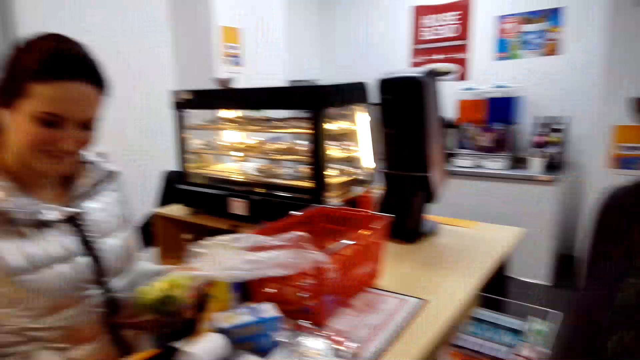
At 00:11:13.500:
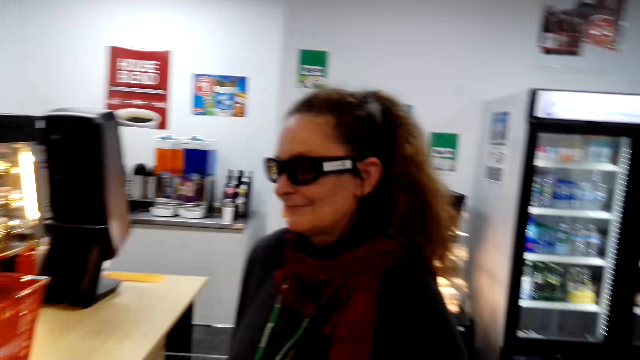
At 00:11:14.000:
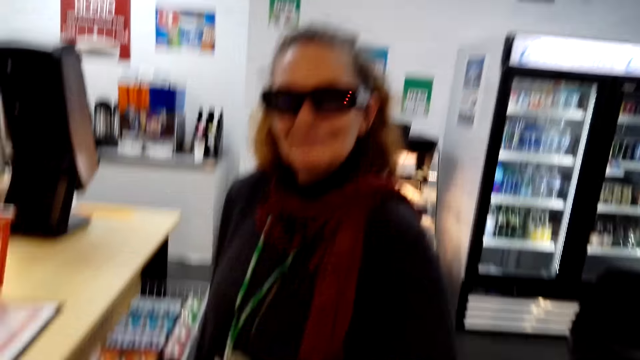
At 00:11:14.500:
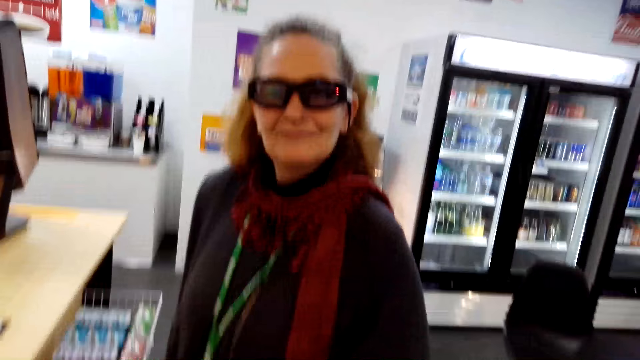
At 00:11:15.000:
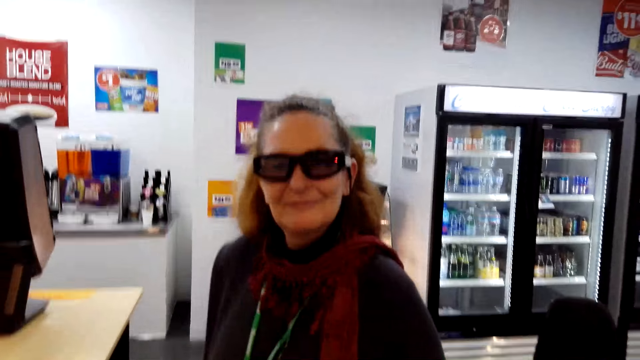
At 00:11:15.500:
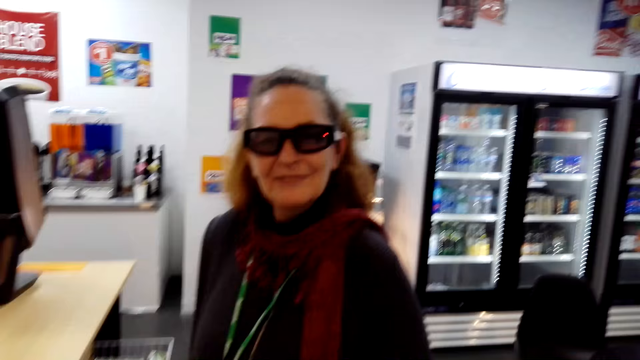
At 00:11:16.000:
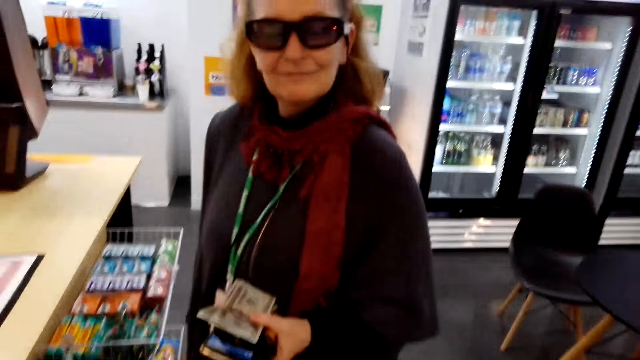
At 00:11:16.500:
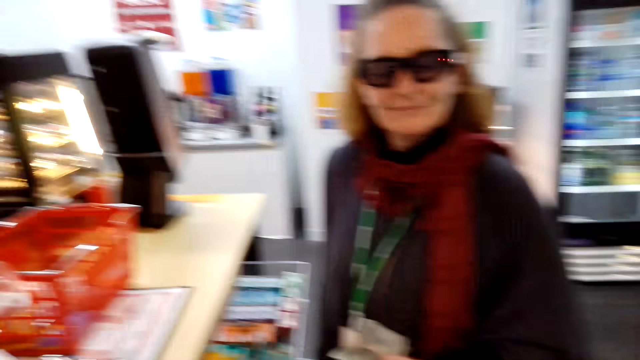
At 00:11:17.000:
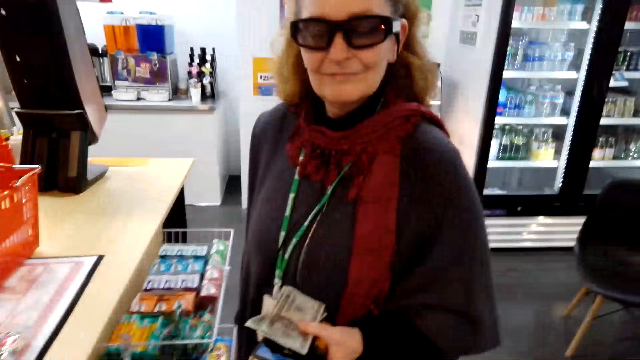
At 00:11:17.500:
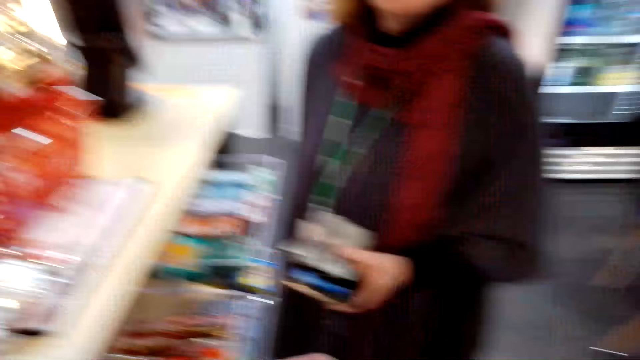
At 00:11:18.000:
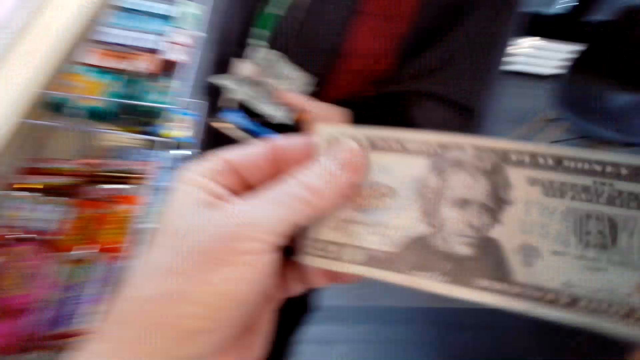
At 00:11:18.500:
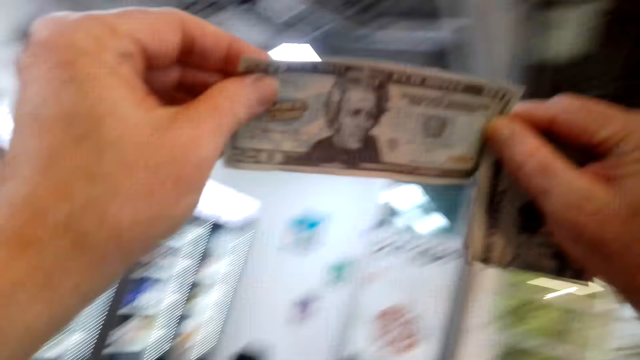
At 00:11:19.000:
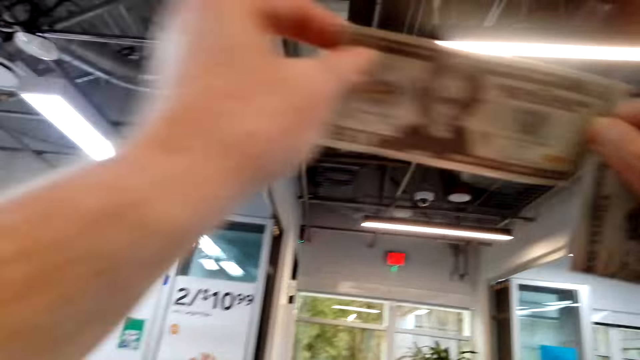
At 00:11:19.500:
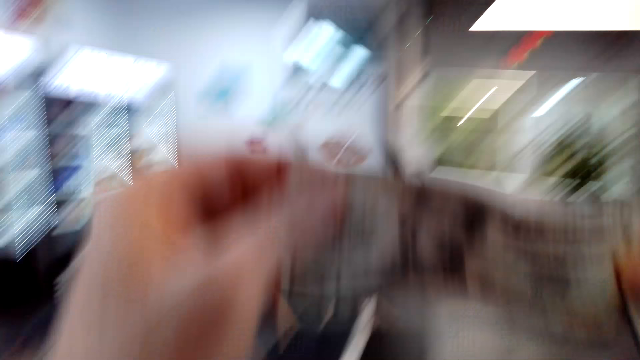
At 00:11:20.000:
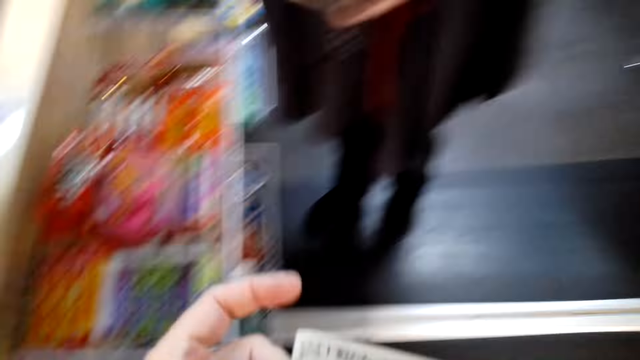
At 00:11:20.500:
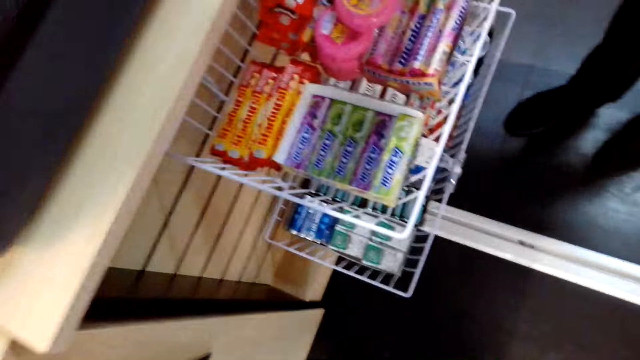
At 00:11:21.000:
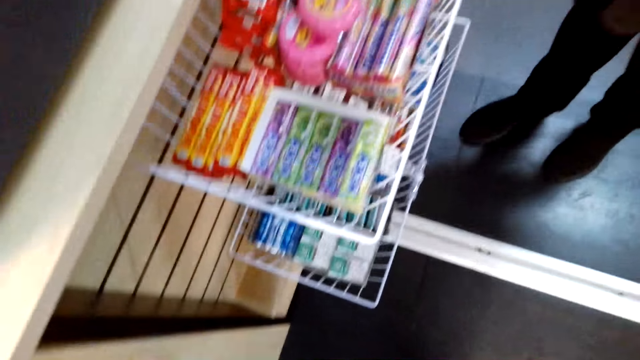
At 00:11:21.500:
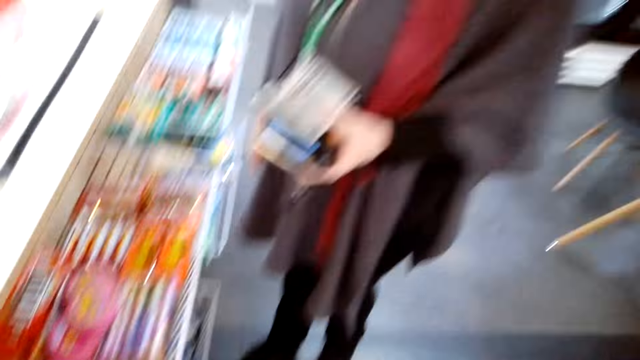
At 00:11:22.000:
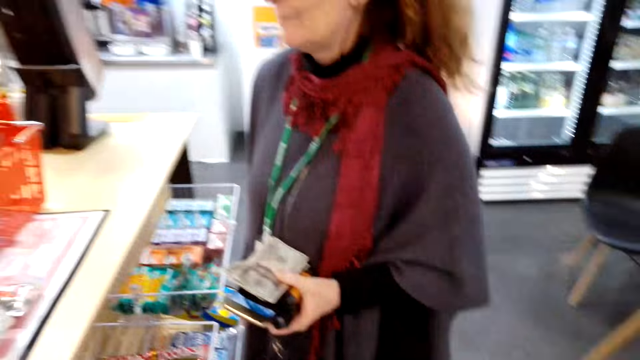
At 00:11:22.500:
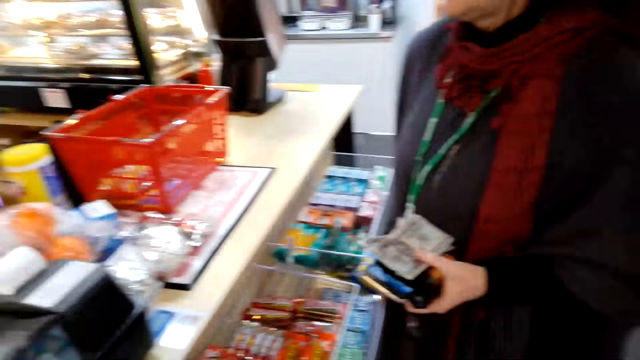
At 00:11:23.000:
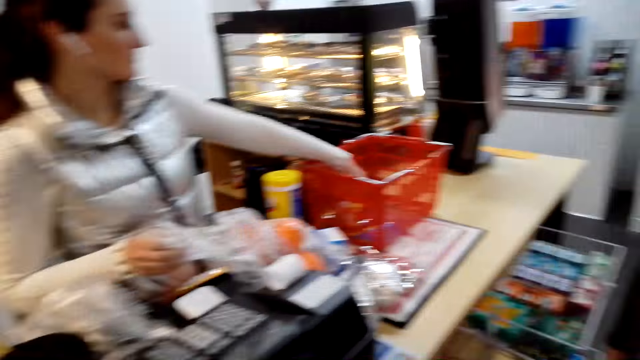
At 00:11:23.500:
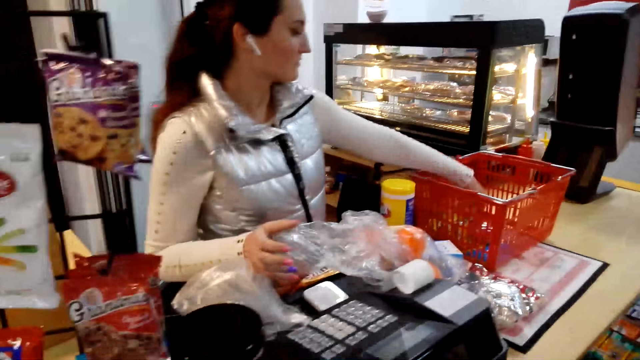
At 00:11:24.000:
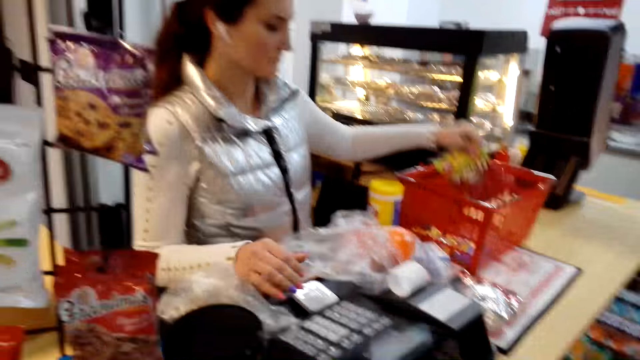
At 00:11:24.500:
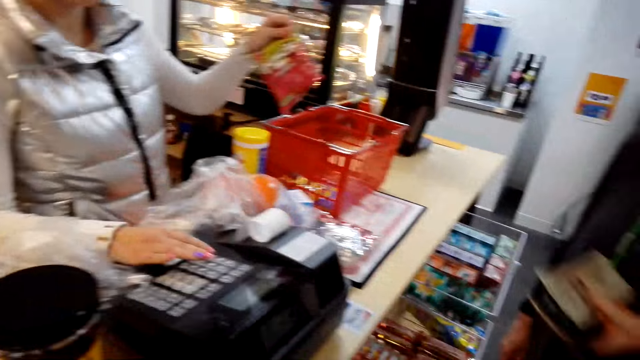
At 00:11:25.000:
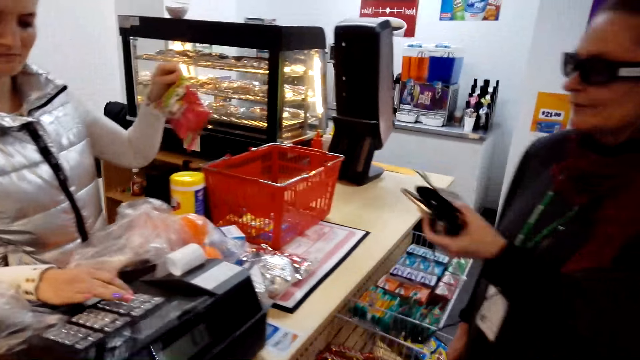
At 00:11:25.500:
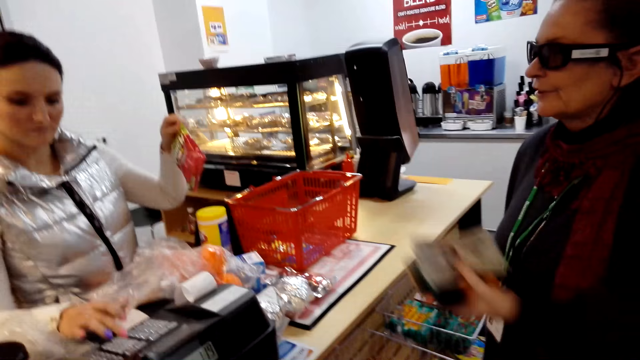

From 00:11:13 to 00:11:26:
The camera wearer converses with a woman. They hold money with both hands. They carry the money up. They converse with the woman. Another woman scans the goods.

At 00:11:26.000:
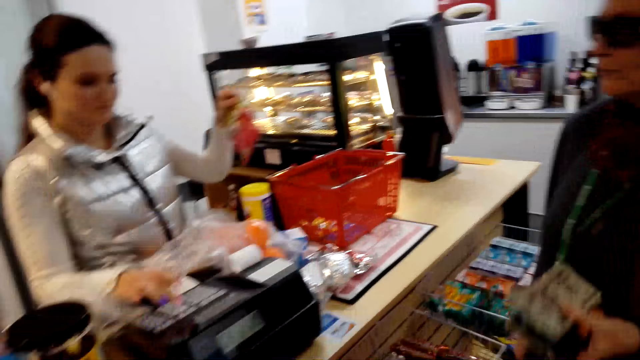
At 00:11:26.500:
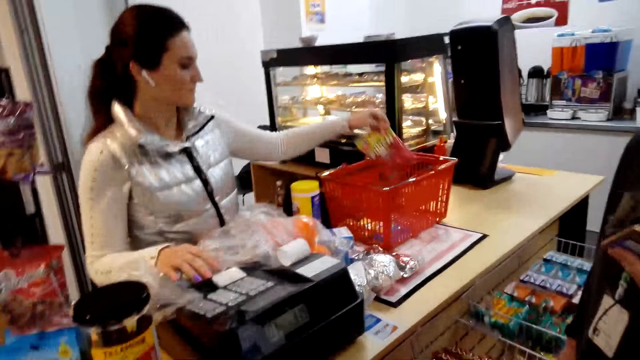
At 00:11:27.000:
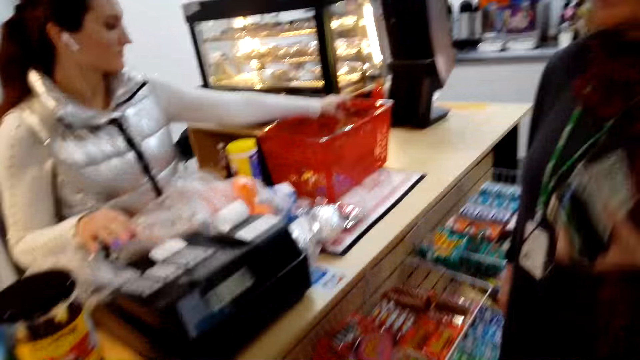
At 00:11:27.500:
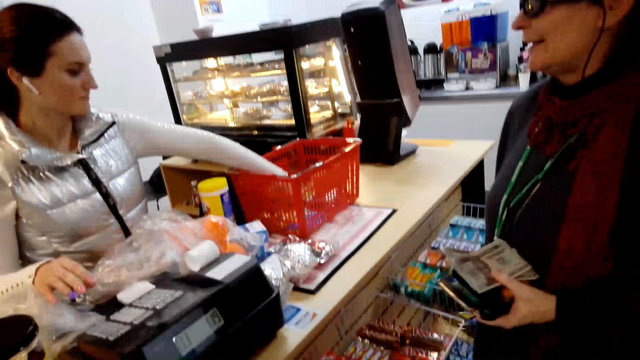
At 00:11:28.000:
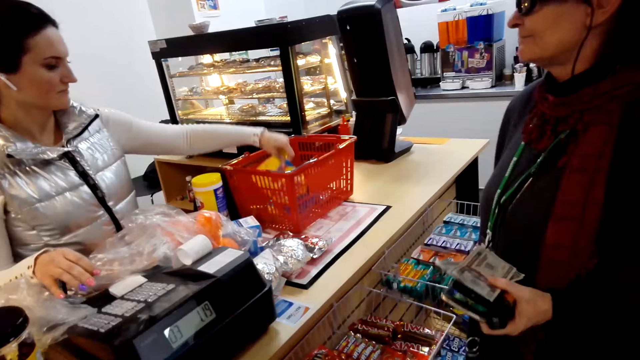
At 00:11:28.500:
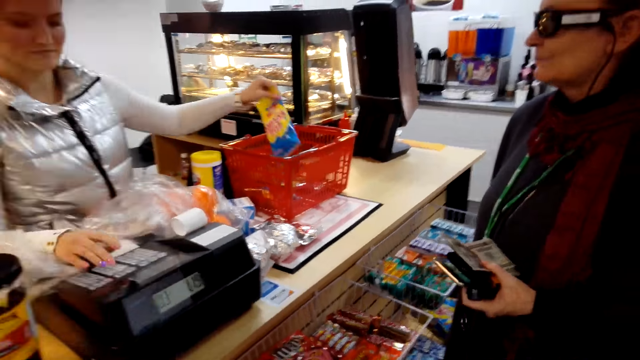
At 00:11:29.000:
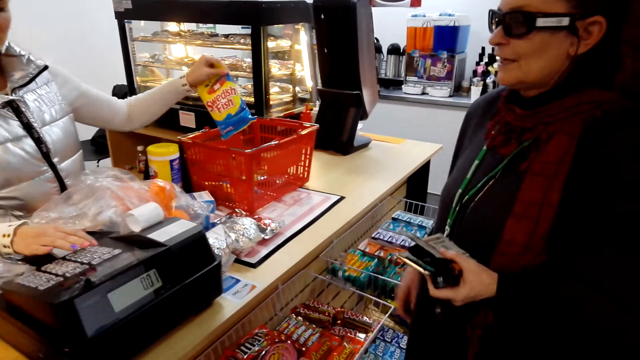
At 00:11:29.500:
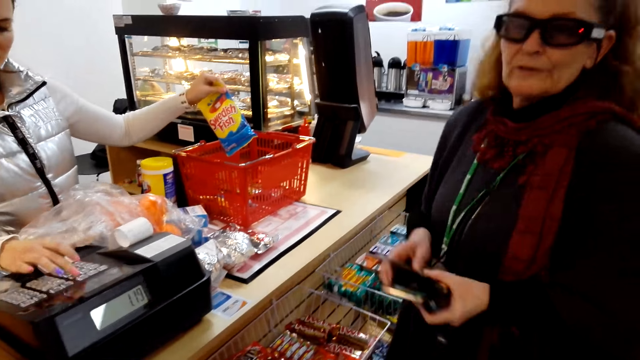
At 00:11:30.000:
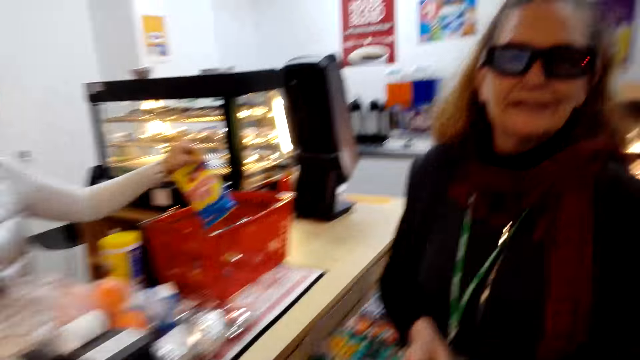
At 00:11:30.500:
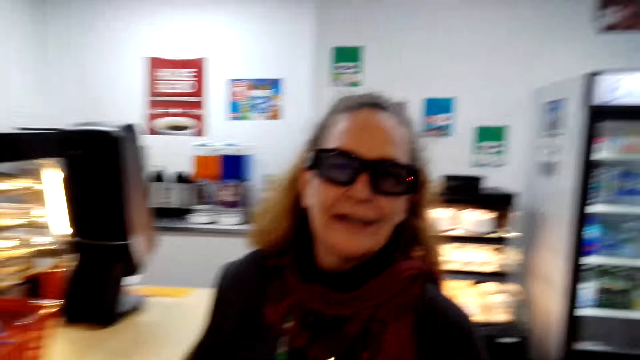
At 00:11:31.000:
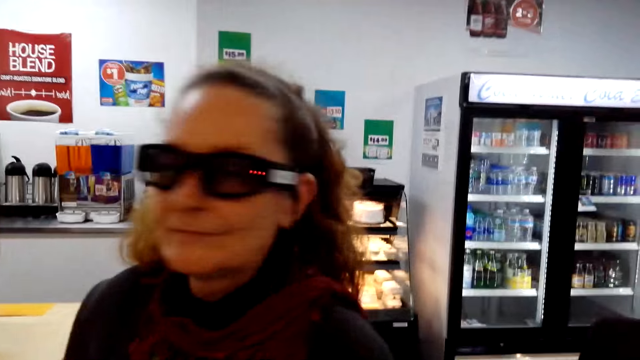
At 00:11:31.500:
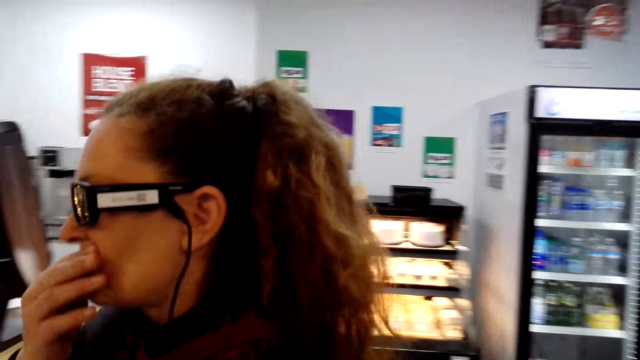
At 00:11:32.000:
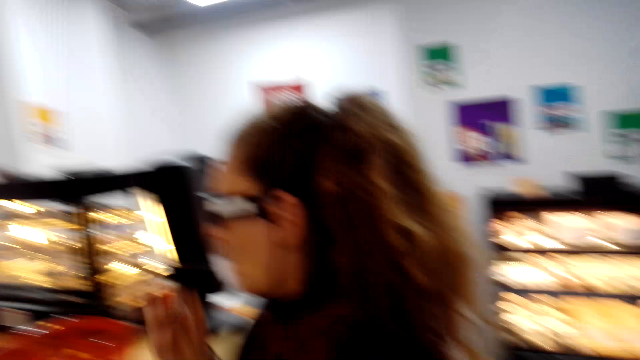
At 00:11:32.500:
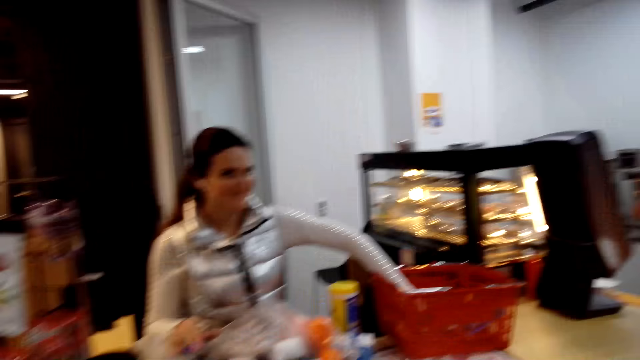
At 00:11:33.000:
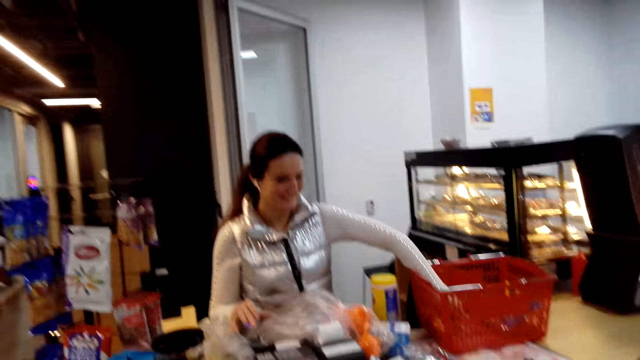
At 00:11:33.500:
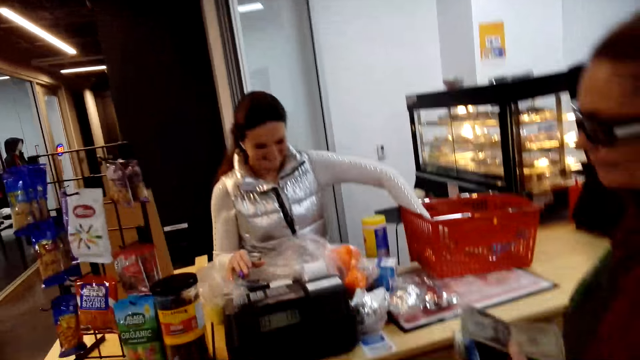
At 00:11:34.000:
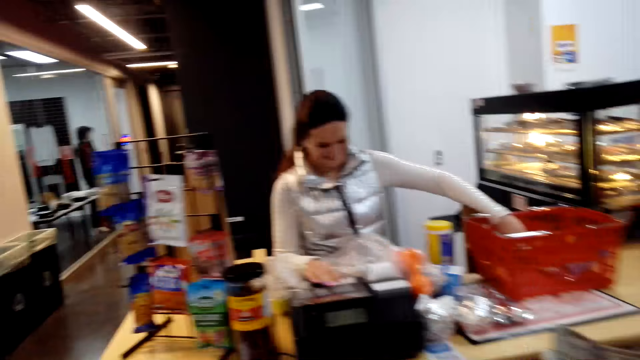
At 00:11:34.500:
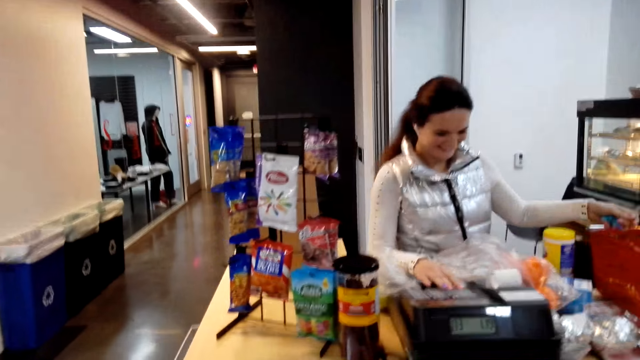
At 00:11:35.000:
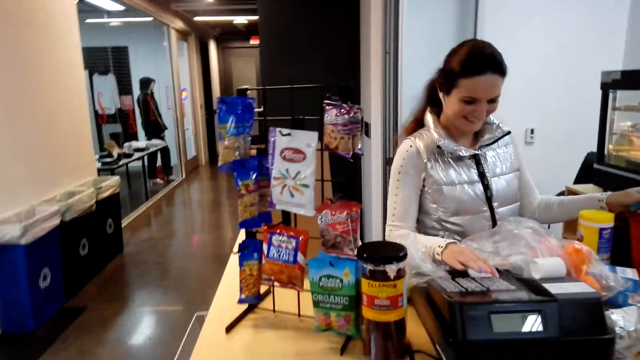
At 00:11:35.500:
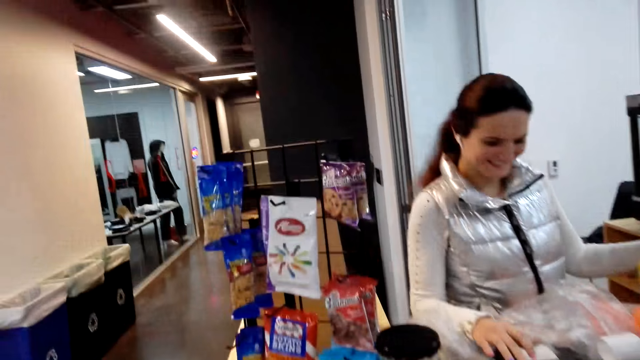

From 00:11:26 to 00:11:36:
The camera wearer converses with a woman.
